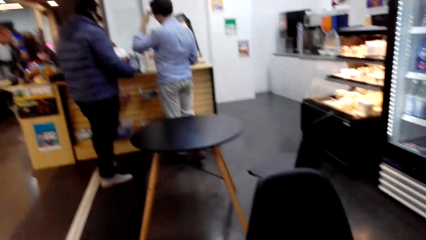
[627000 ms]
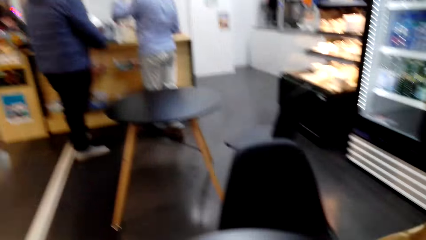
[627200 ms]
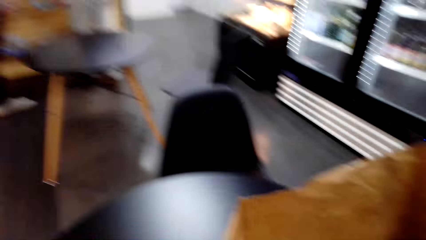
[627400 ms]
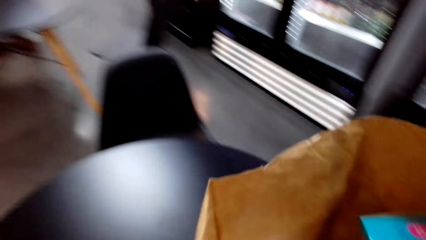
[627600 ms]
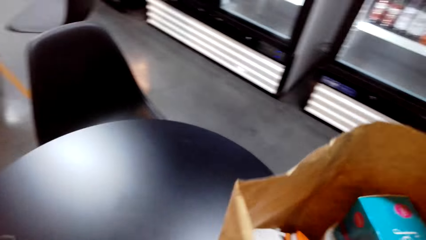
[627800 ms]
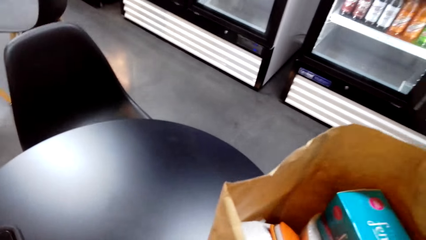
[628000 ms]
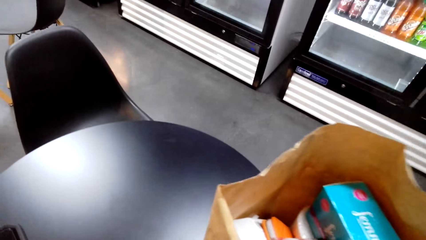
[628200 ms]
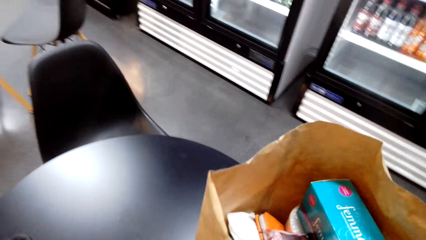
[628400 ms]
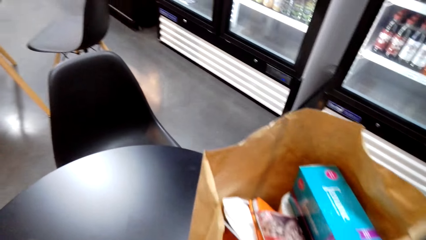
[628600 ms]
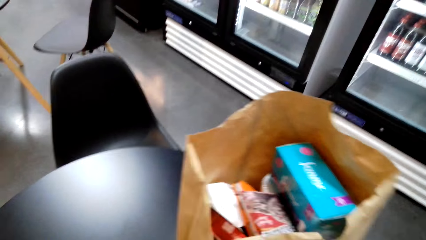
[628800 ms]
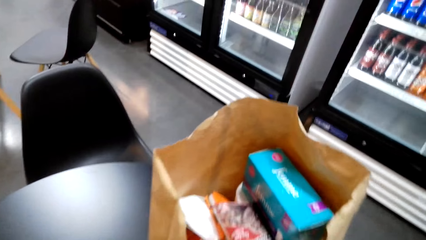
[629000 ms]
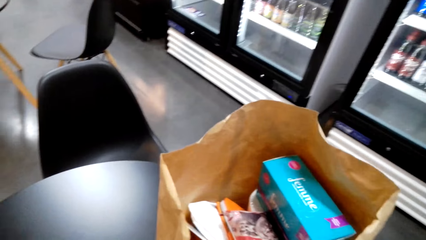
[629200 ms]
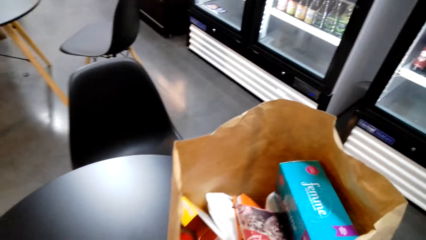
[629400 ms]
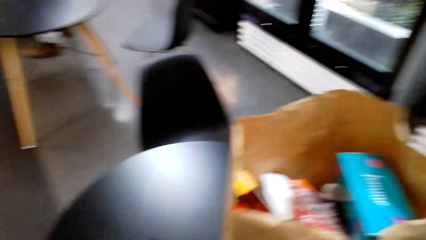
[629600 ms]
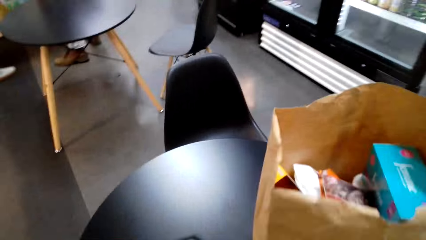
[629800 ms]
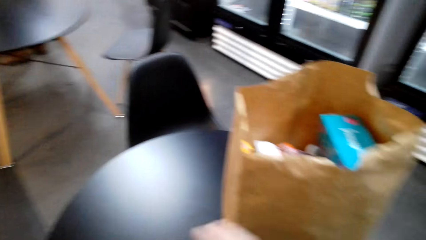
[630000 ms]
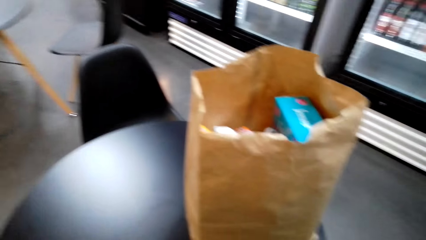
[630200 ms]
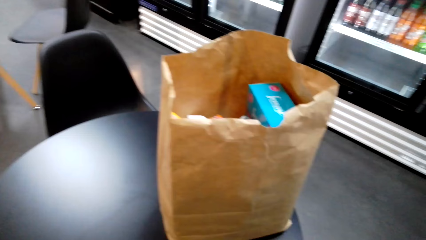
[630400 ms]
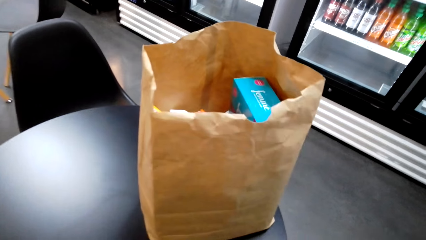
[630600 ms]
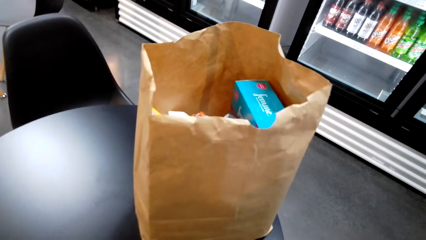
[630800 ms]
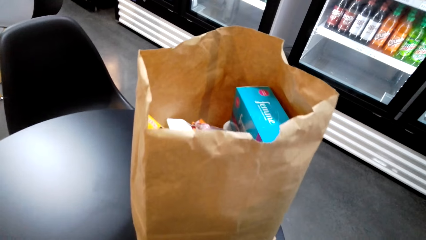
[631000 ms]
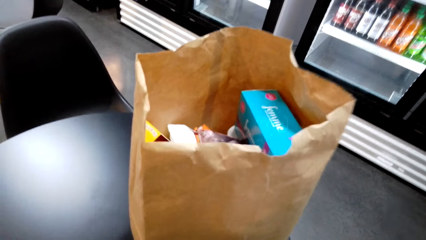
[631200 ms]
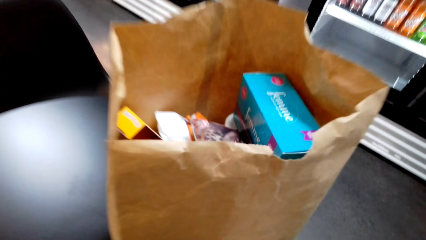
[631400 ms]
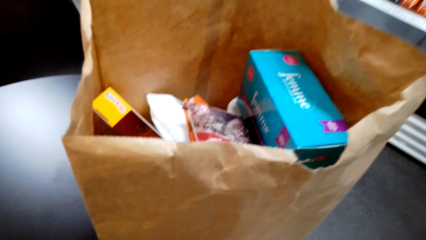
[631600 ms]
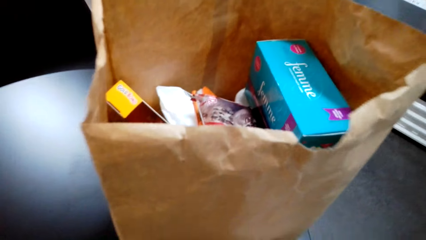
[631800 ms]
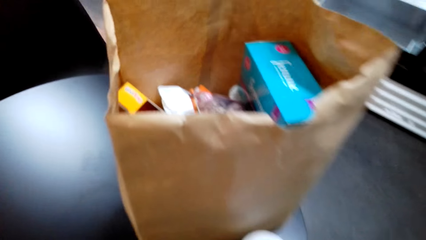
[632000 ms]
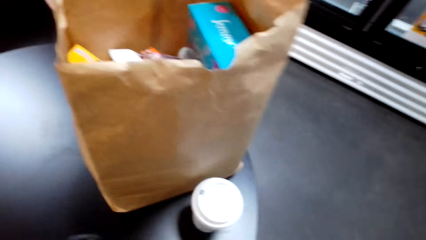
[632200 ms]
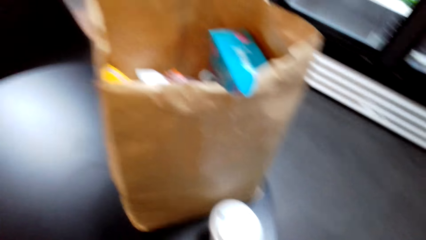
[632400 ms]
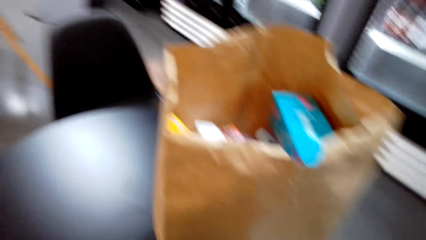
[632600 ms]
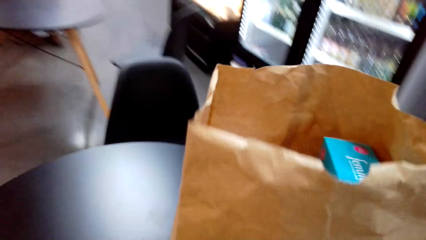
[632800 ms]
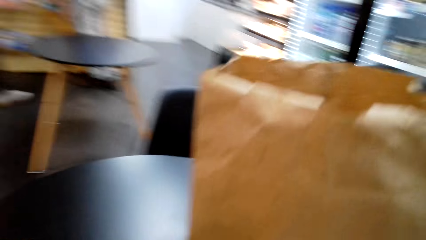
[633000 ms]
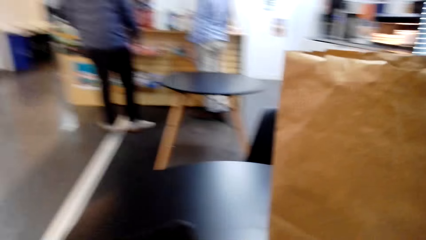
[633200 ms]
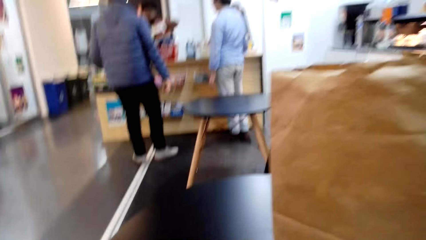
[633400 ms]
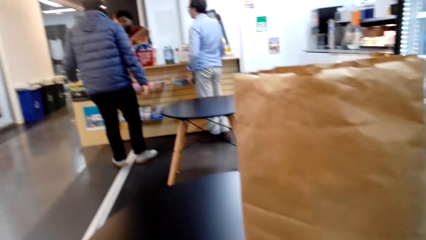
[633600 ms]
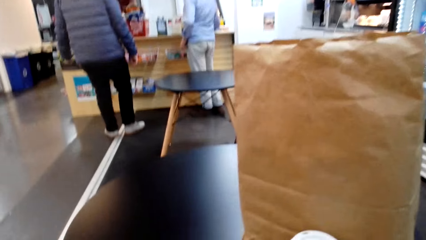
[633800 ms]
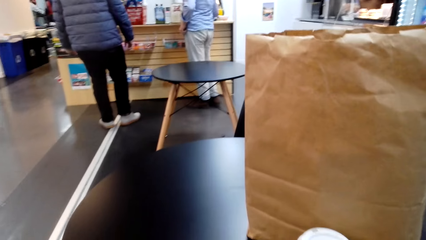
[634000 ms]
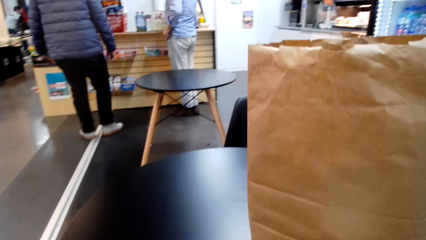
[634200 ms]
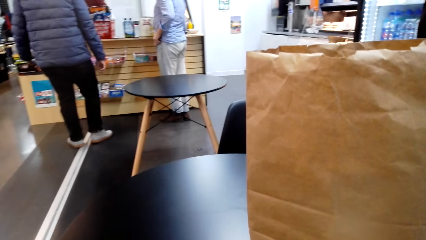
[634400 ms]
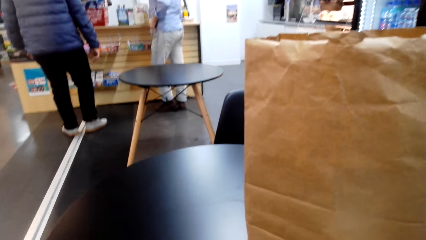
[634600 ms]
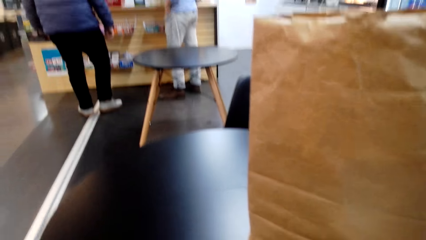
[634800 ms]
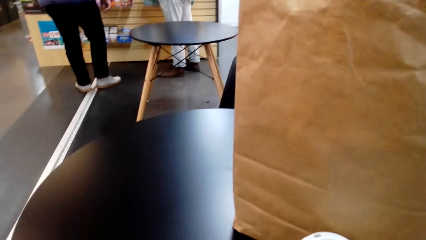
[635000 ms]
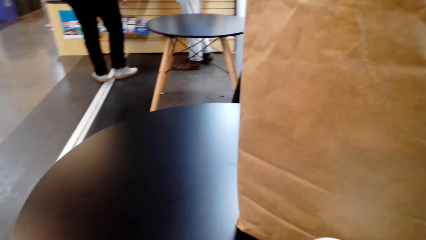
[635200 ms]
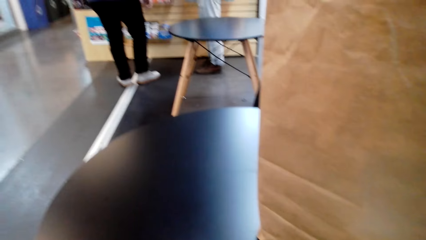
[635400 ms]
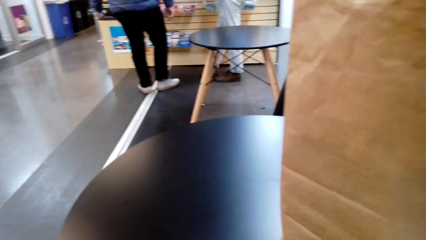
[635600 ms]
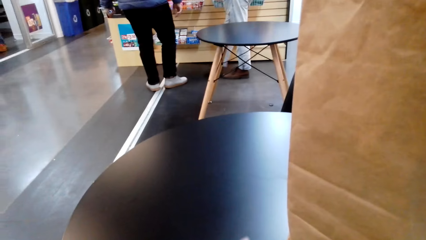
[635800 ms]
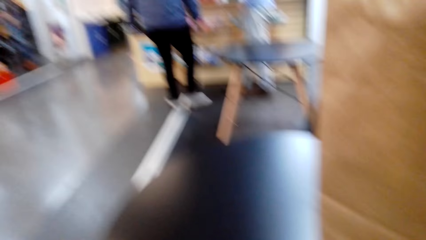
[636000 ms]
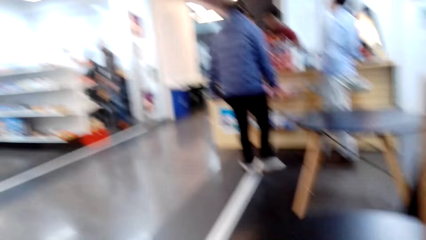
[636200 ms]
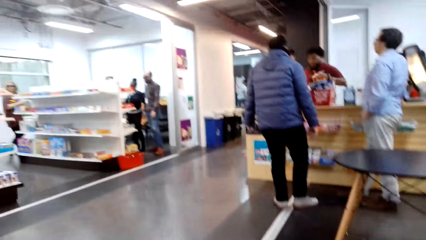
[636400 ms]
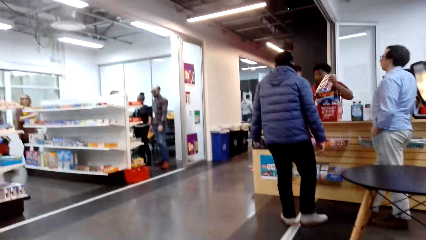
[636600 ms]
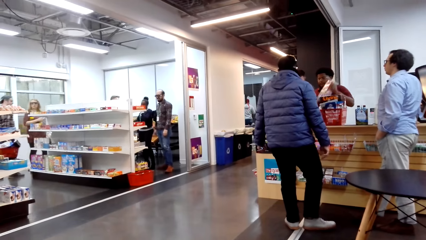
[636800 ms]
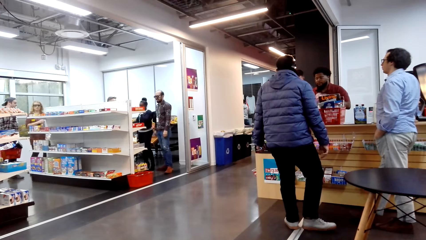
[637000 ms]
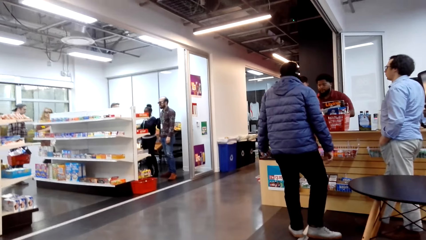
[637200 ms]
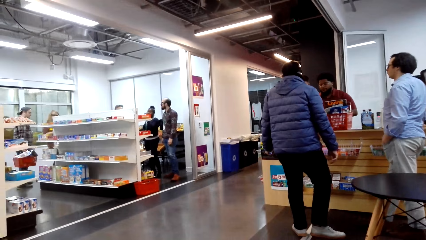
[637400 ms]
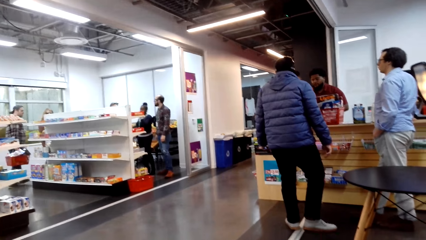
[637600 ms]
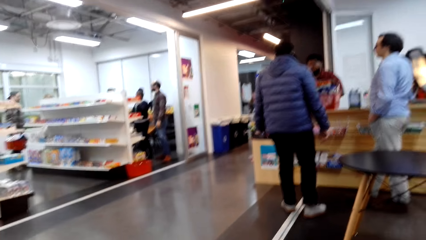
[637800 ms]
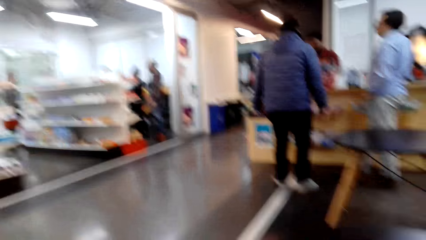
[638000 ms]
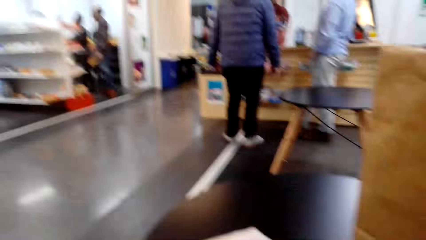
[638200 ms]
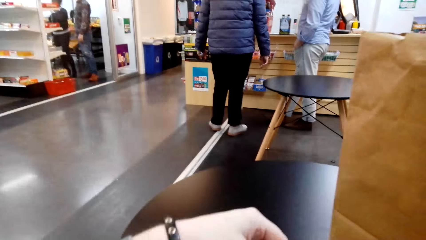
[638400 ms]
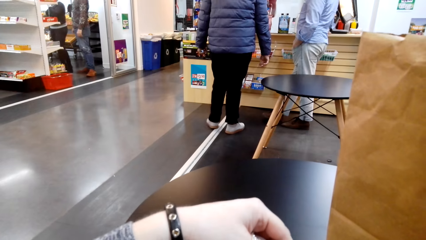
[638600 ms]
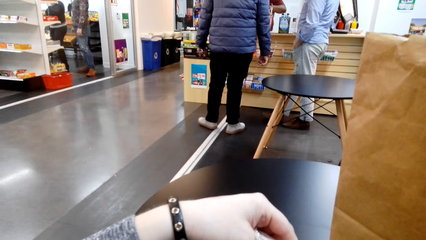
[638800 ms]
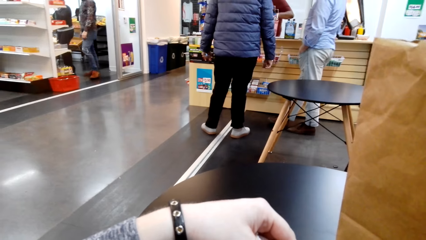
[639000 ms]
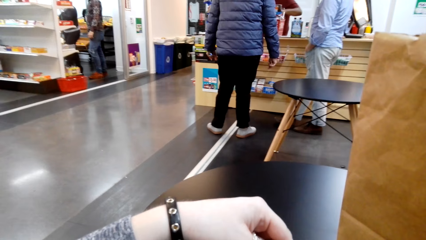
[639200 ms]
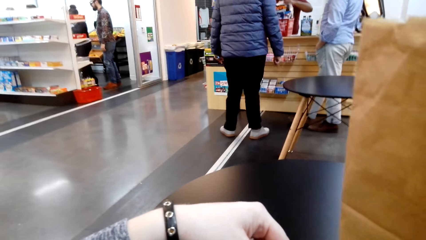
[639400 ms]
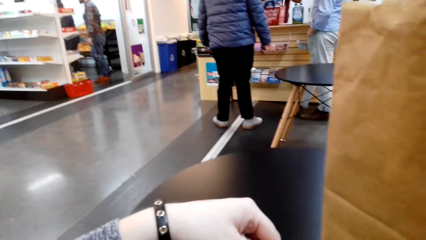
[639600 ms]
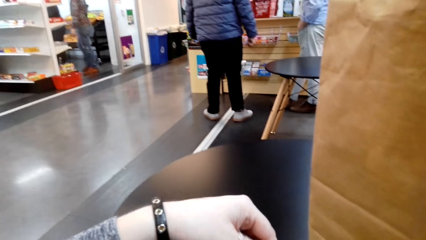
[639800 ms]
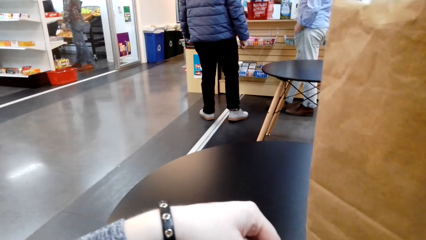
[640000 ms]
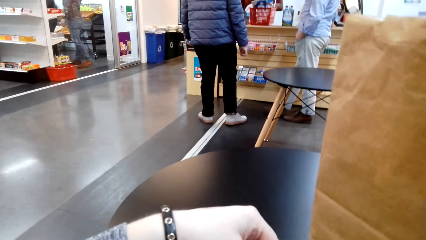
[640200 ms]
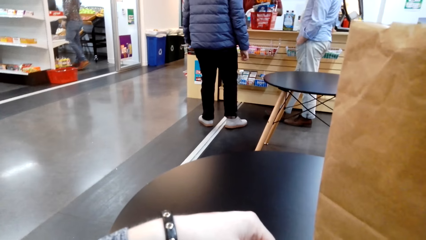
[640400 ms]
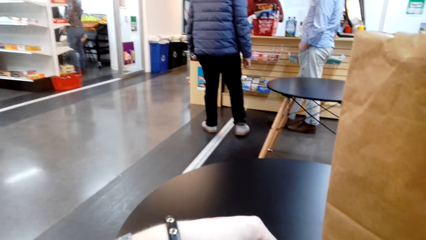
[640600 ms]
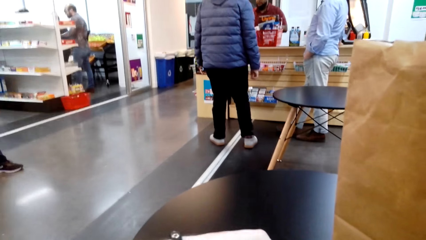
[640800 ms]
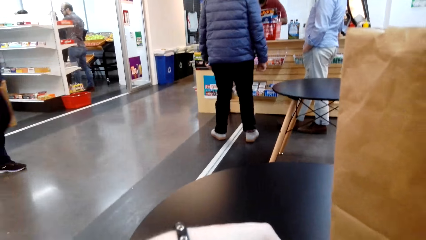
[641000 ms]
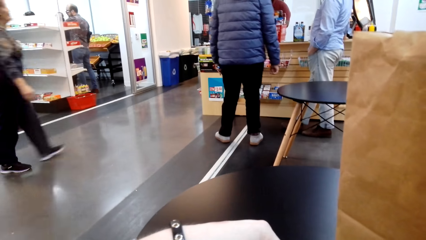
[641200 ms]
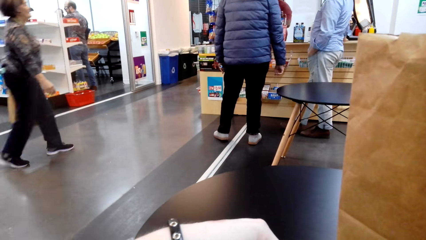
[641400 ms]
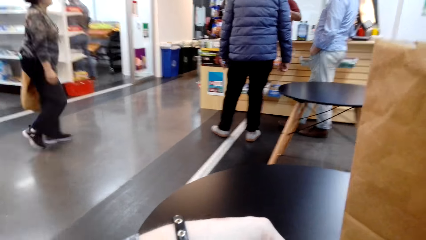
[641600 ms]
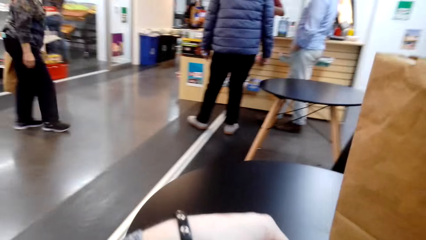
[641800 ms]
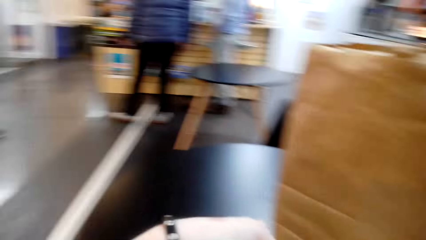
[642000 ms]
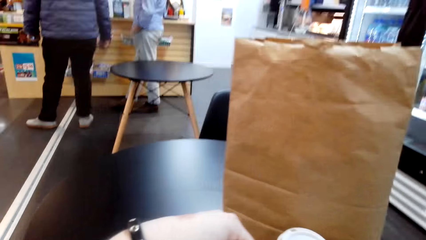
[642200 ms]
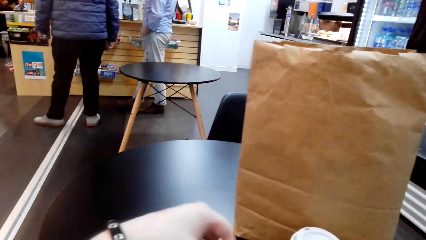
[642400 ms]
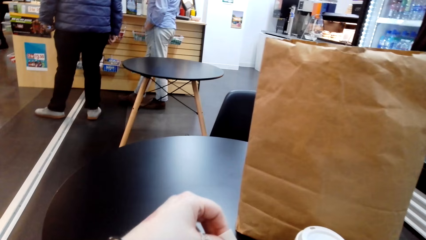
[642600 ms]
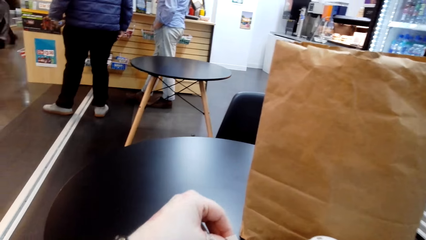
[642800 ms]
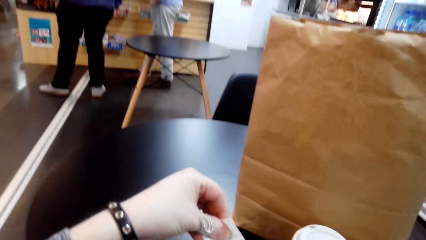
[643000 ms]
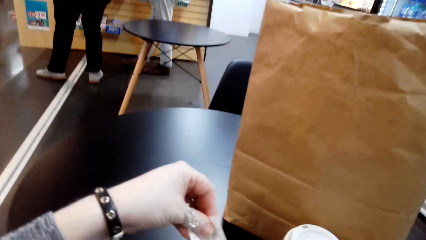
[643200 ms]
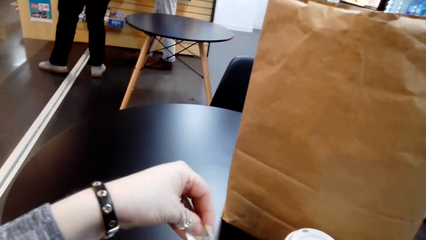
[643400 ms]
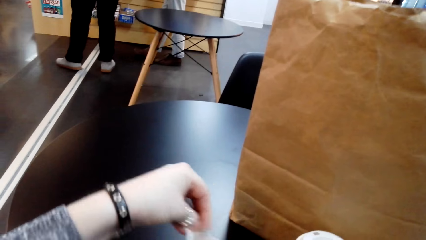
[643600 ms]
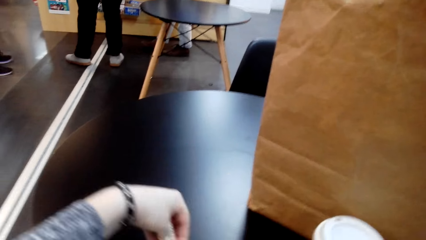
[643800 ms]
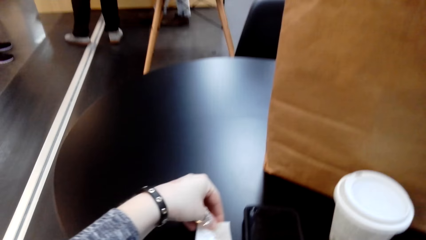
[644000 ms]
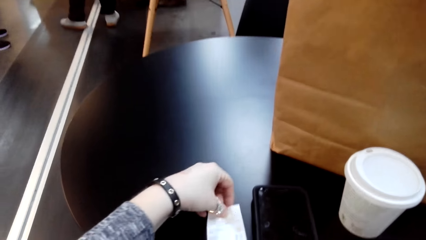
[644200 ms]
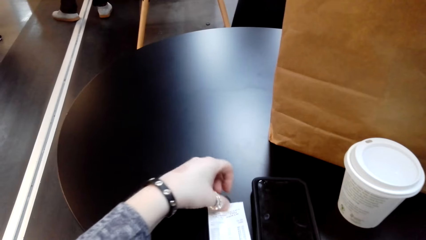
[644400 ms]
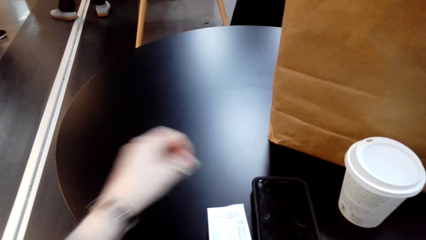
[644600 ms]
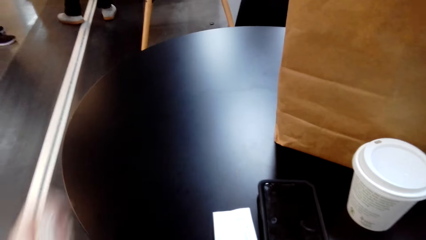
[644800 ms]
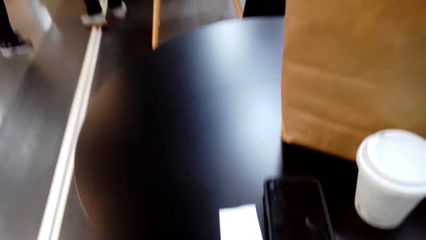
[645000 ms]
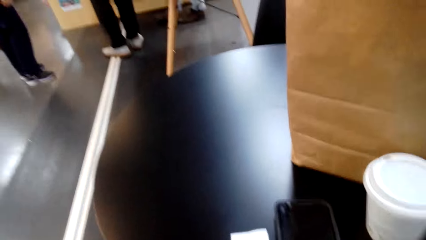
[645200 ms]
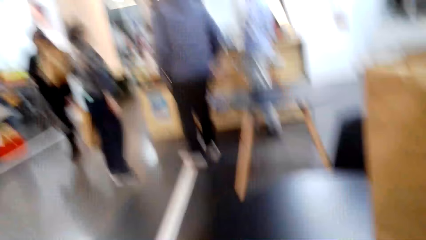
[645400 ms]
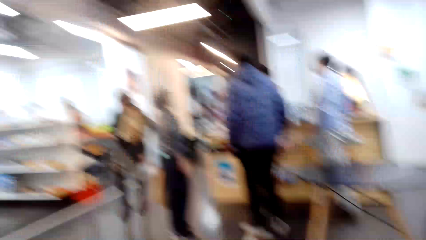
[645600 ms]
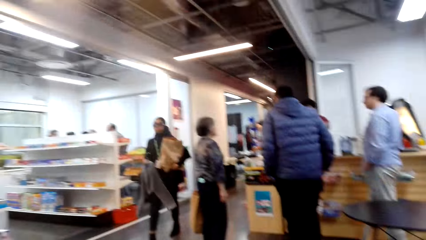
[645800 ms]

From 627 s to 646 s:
The camera wearer stares around the shop. They put the package on the table. They stare around the shop. They sit down. They look at the surroundings. They look at the receipt. They place the receipt on the table.
